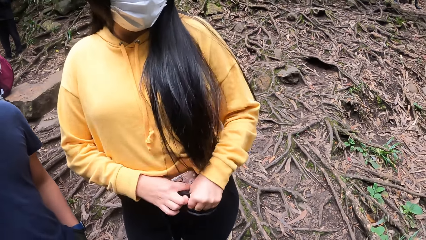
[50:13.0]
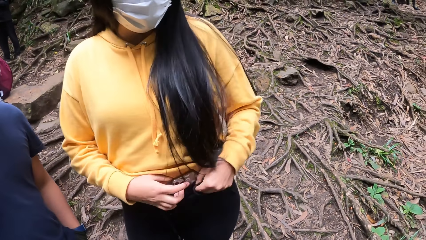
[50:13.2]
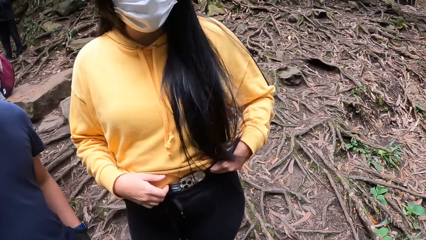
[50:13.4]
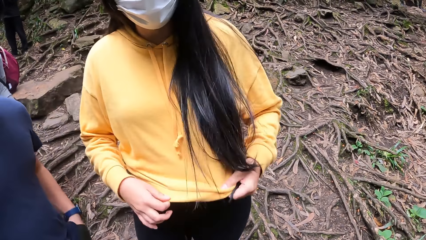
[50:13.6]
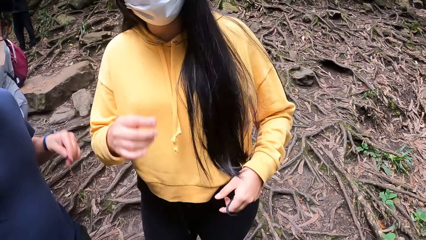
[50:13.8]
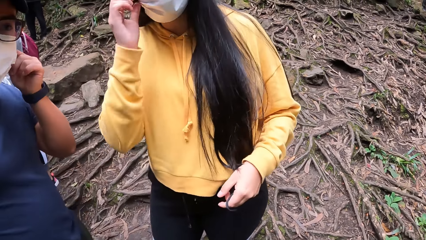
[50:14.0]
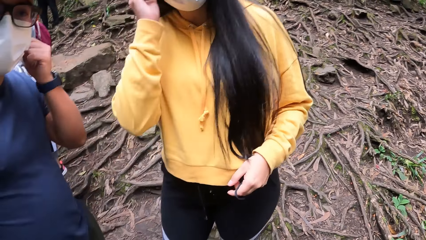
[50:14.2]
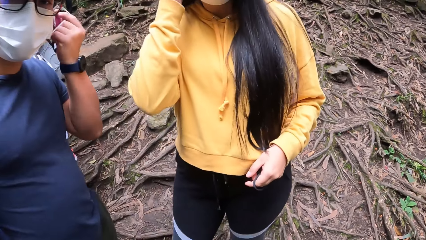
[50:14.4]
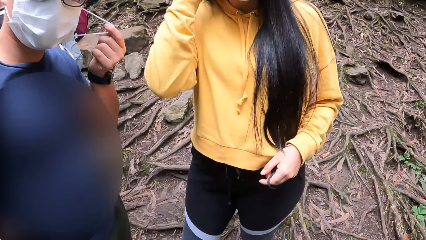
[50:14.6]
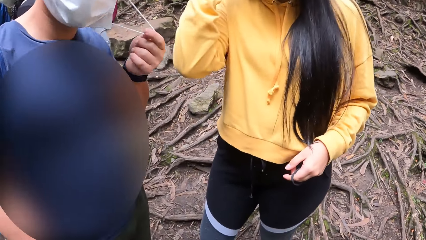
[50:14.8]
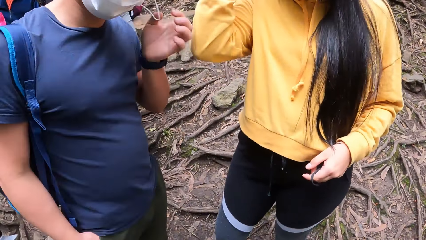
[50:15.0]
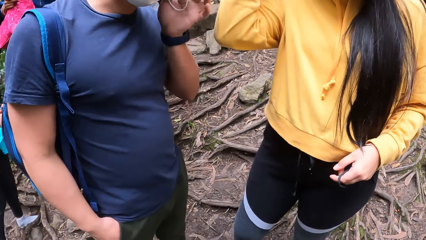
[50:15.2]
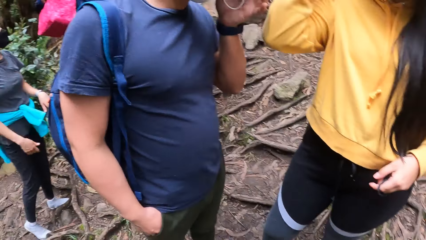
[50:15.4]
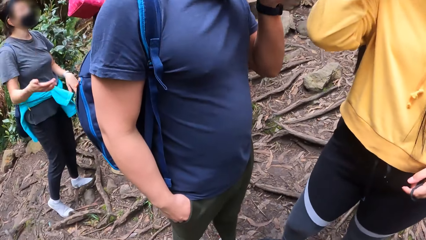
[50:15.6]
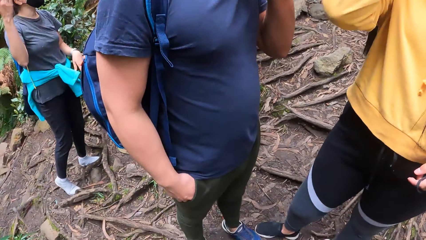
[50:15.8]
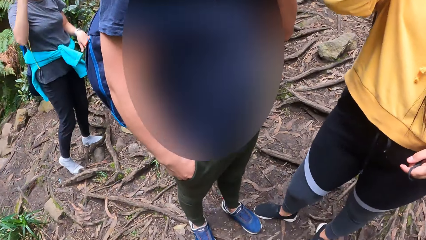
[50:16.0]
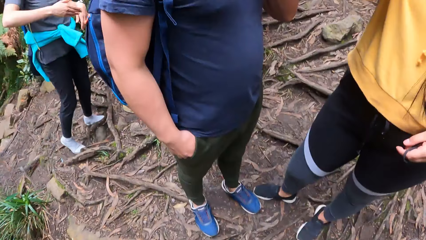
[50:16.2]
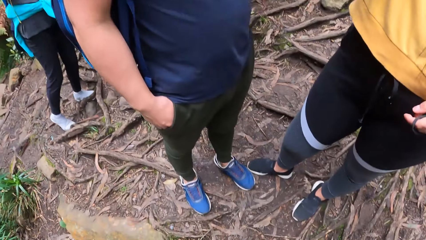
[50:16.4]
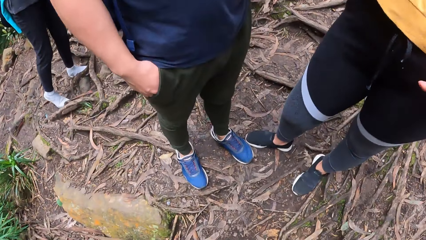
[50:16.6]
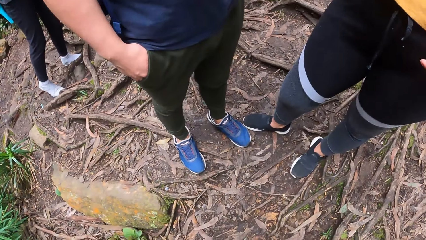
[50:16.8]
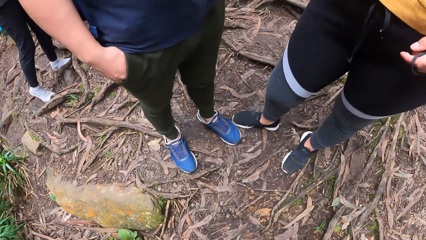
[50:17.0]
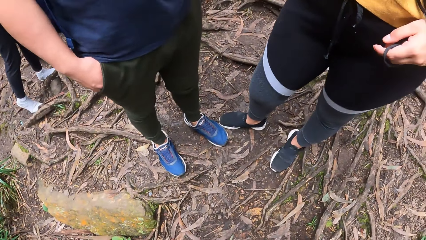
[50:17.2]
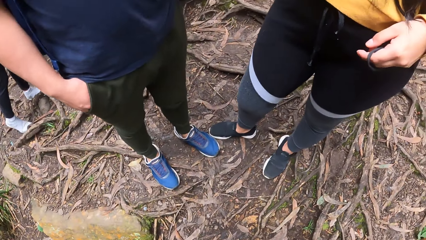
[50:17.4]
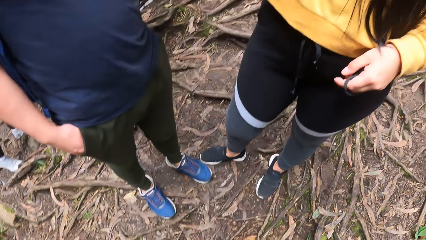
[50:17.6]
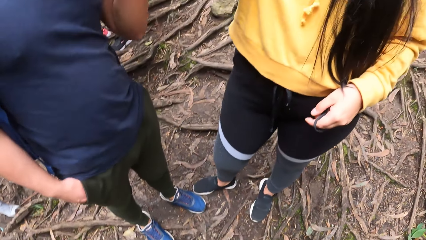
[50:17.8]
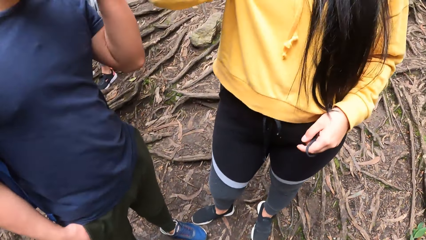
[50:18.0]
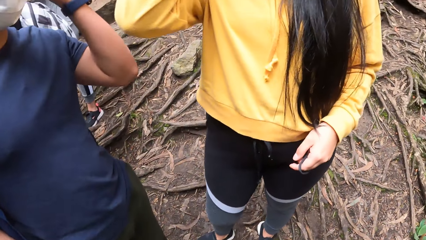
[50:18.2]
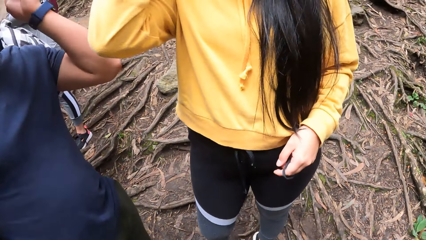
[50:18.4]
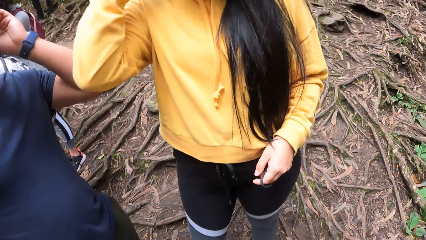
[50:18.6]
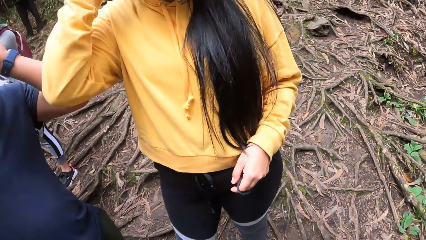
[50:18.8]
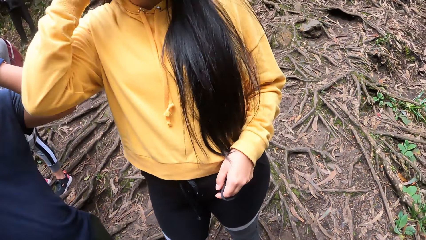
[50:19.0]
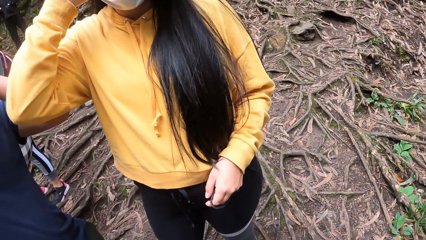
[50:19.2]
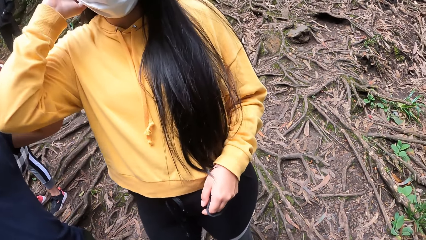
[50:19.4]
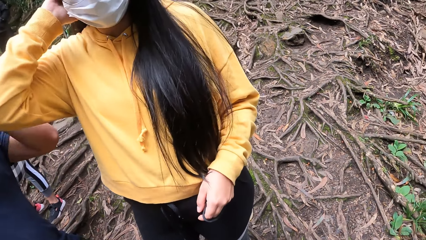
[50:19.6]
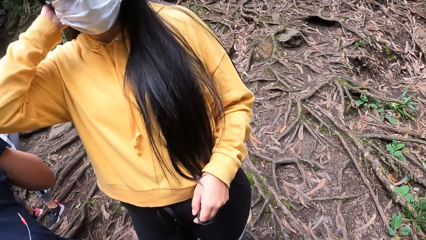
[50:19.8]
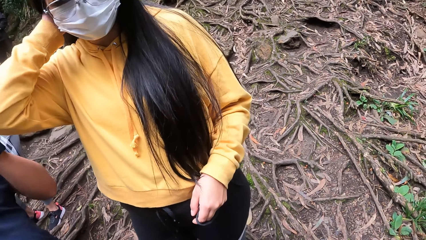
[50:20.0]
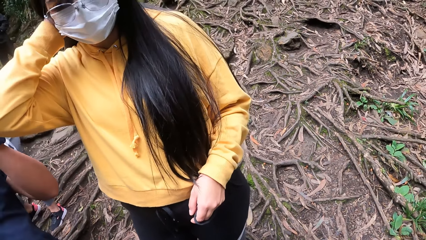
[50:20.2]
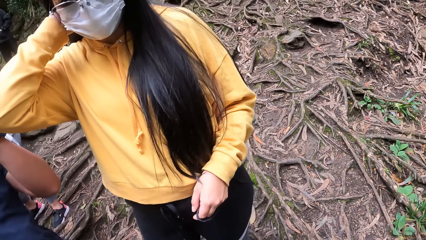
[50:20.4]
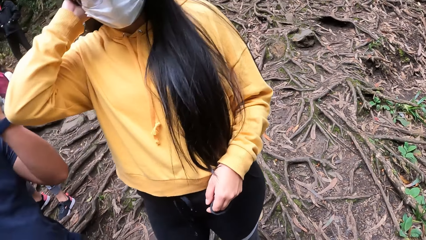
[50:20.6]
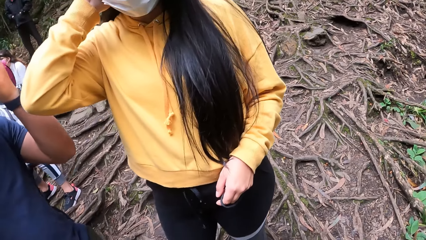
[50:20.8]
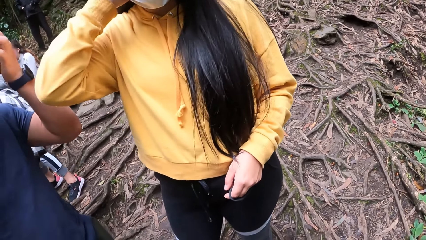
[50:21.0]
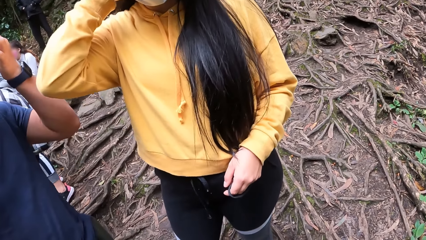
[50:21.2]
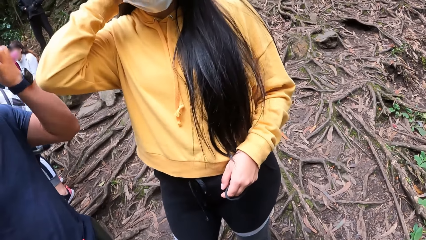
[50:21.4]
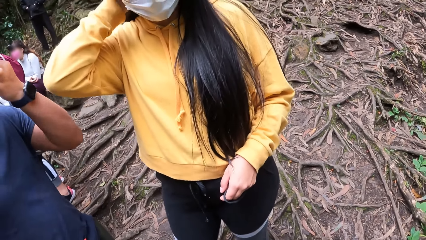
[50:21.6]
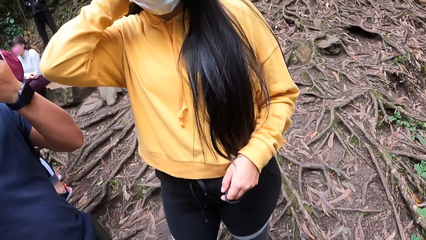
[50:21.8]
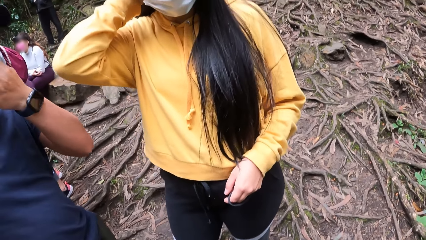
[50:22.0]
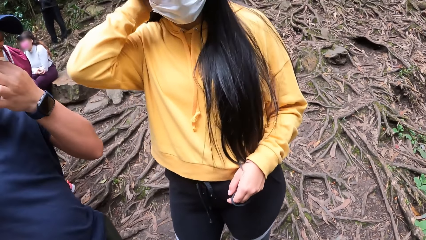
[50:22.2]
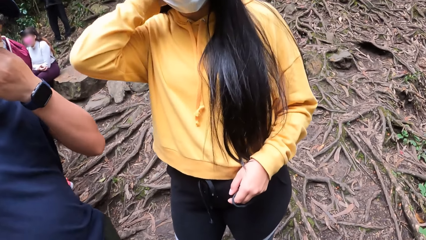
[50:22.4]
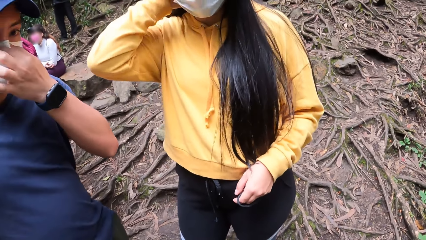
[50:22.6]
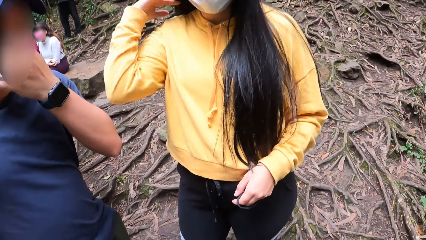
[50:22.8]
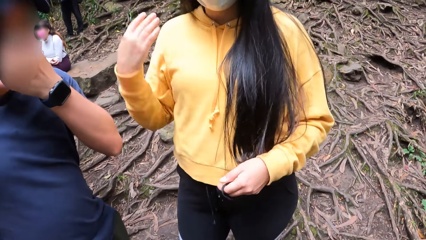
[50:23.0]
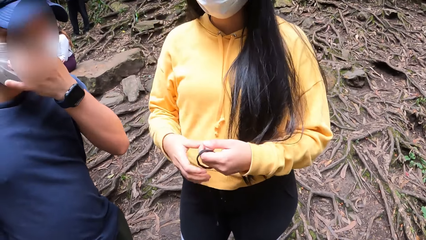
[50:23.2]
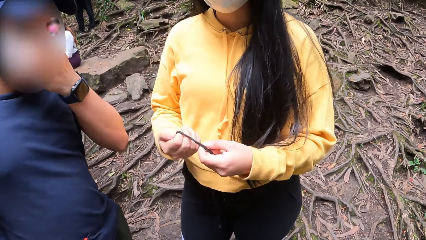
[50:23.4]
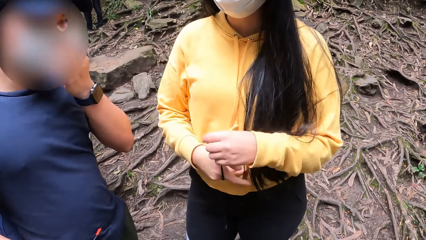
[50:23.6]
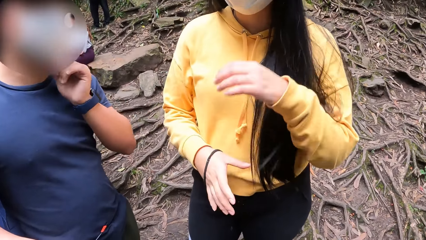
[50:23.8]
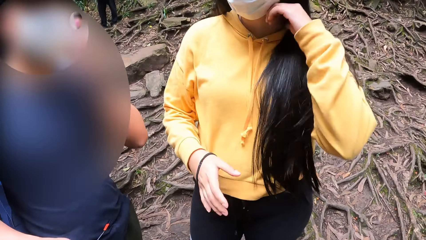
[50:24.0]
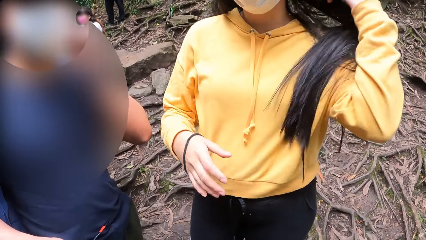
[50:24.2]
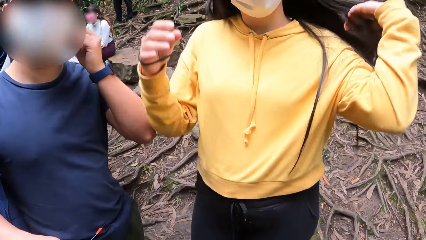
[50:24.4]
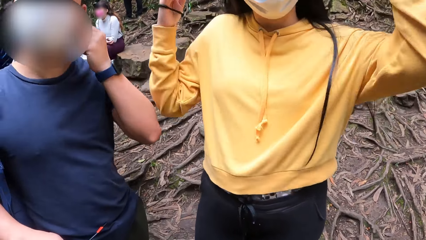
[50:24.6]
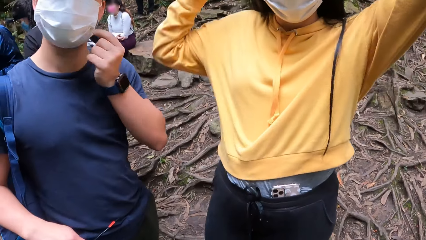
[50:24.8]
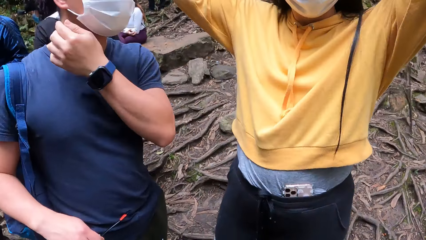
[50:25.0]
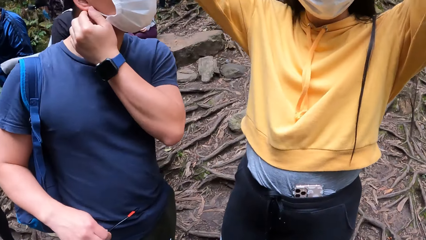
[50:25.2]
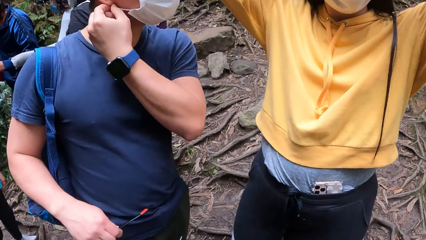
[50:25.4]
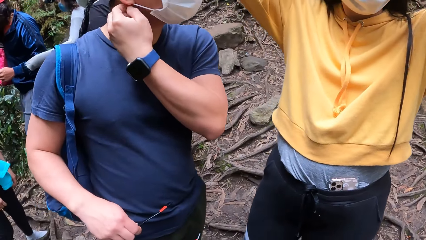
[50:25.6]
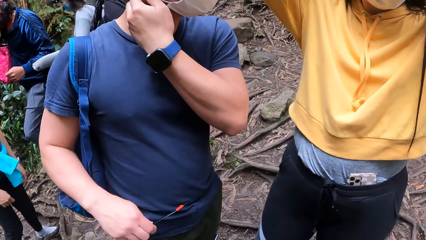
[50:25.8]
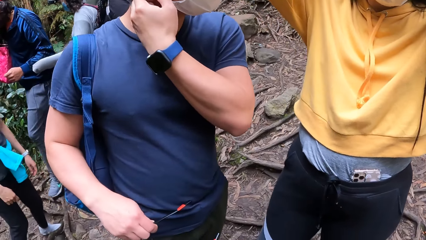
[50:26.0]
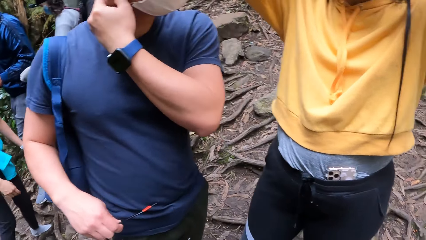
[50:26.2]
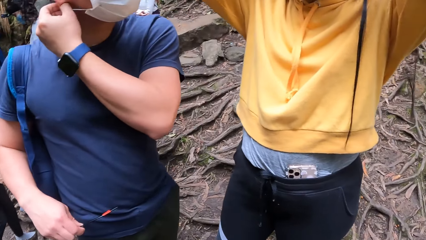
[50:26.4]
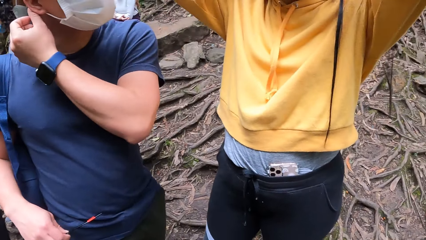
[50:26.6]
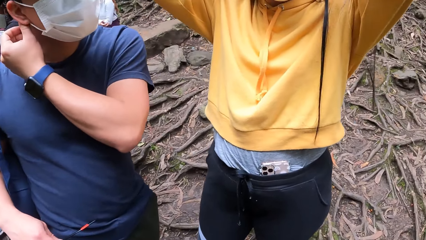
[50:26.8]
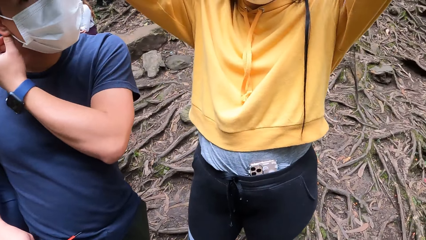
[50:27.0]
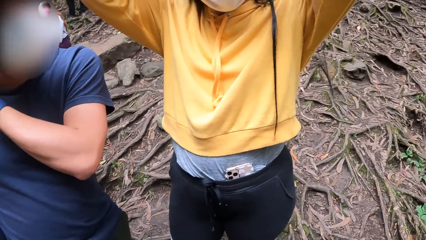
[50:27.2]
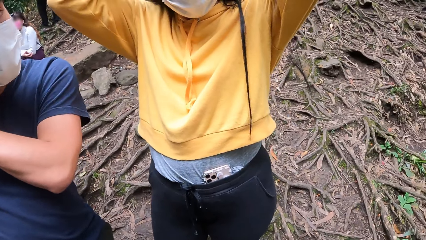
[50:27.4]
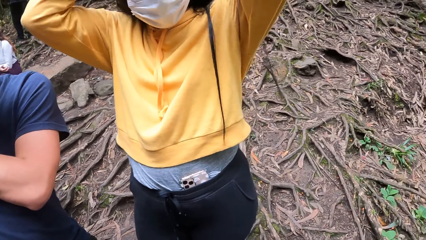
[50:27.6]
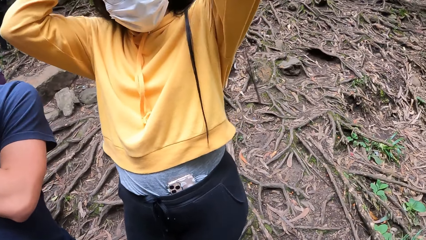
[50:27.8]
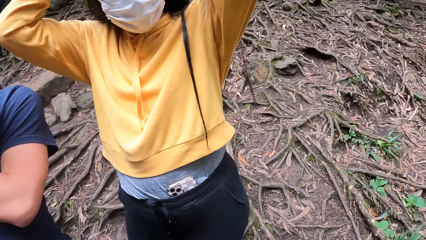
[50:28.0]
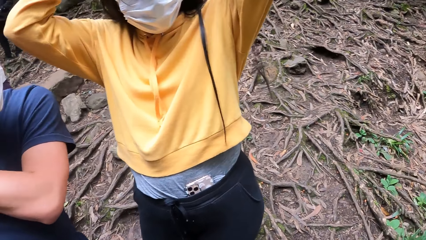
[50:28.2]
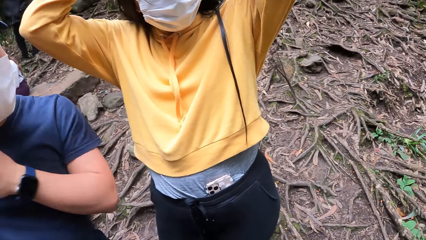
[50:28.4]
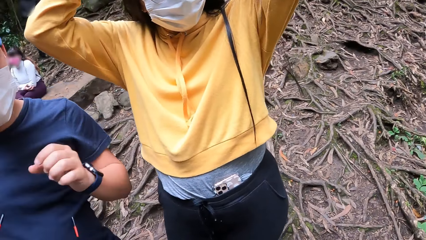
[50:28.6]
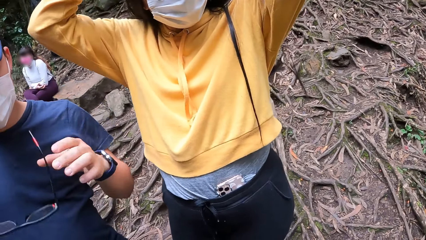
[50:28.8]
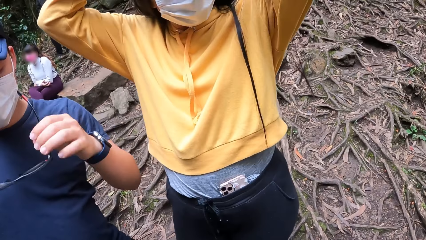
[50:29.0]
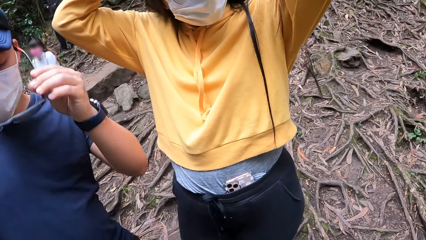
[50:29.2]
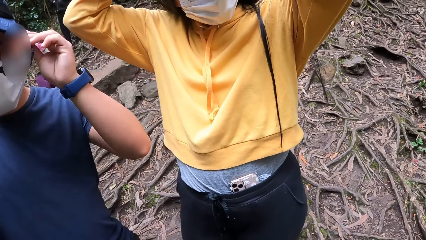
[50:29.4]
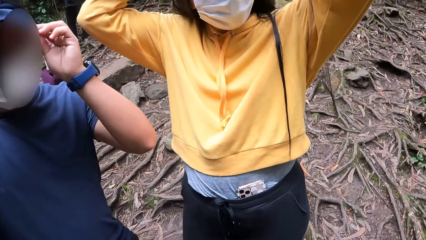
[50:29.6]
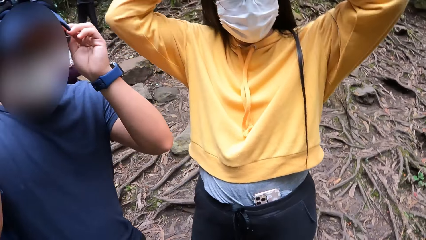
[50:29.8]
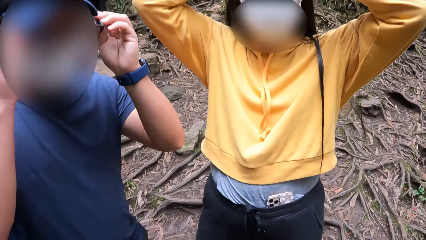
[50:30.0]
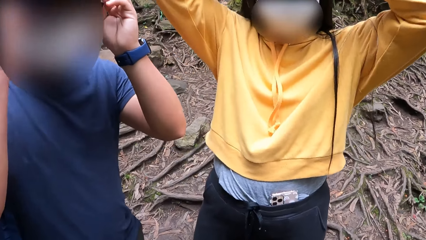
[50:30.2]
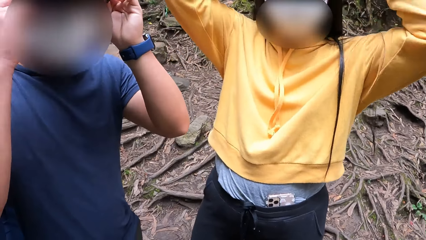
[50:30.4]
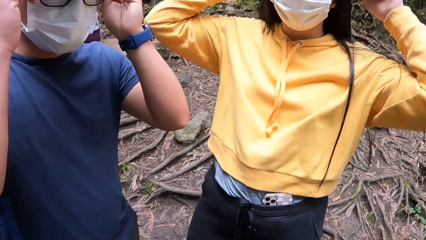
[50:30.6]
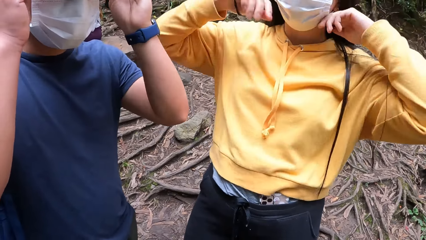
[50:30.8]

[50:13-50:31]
A woman adjusts the trouser to insert a phone. The woman pulls the hood. The woman touches her hair with her right hand. A man unhooks a strap of the nose mask on his face with his left hand. The woman and the man are adjusting their masks. The man pulls the mask. Another person moves a hand. The camera wearer looks around. The man hooks the strap of the nose mask on his face with his left hand. The woman adjusts a mask. The man takes off the glasses from his face with his left hand. The man adjusts the mask. The man fits the nose mask on his face with his left hand. The woman puts on a rubber band. The woman flips her hair with her left hand, holds the hair with both hands, and packs her hair with a hair pin in her right hand. A third person walks around. The woman ties the hair with both hands. The man wears the glasses on his face with both hands.
